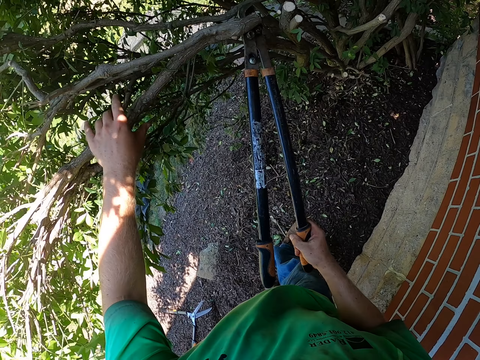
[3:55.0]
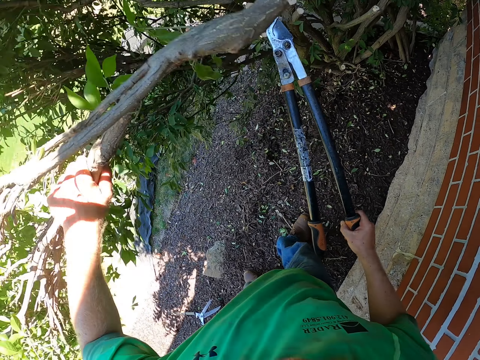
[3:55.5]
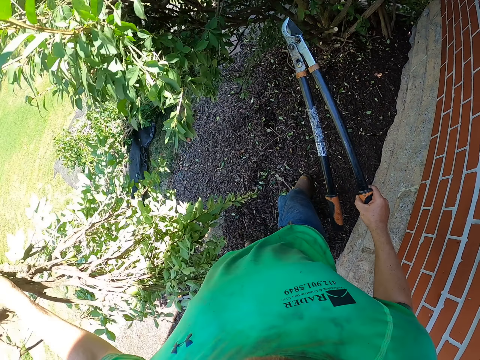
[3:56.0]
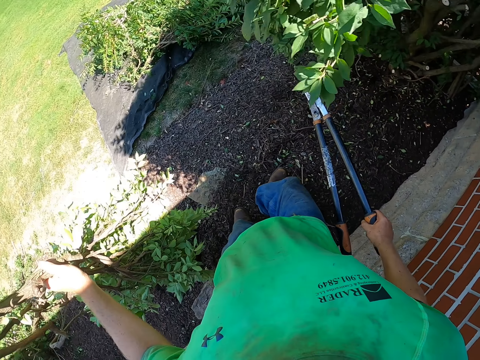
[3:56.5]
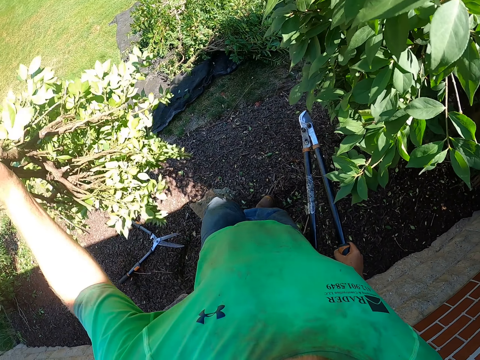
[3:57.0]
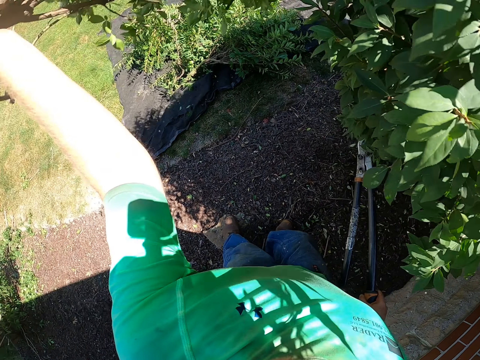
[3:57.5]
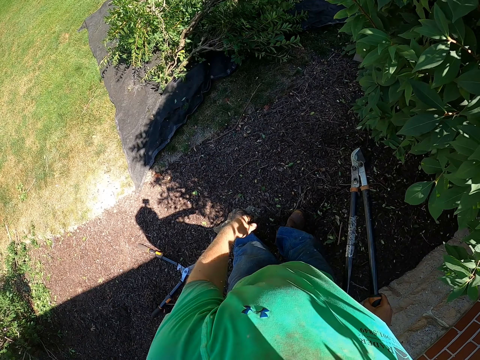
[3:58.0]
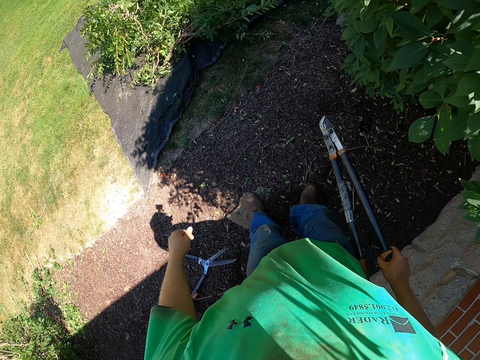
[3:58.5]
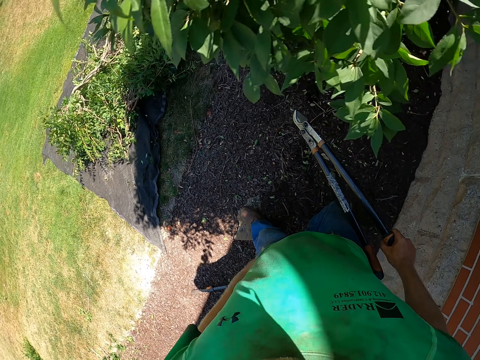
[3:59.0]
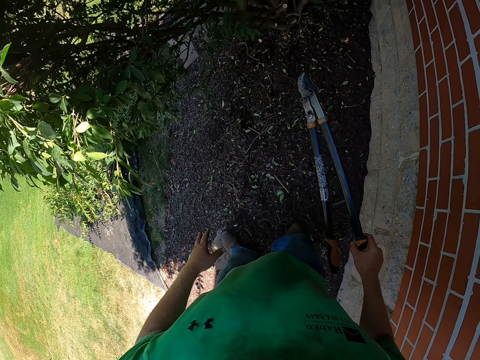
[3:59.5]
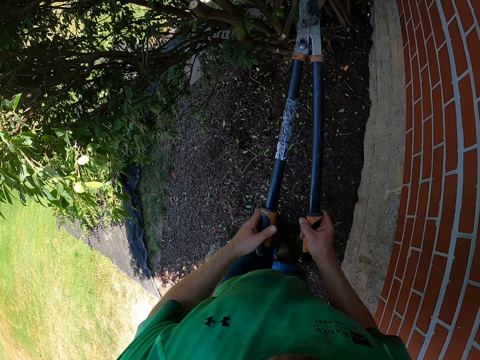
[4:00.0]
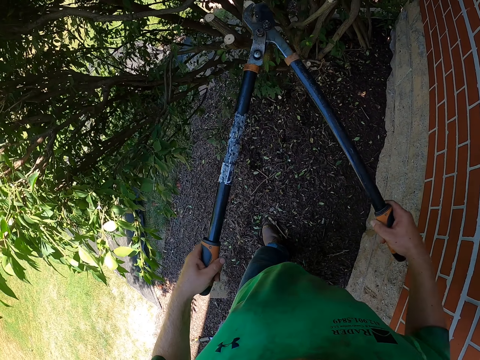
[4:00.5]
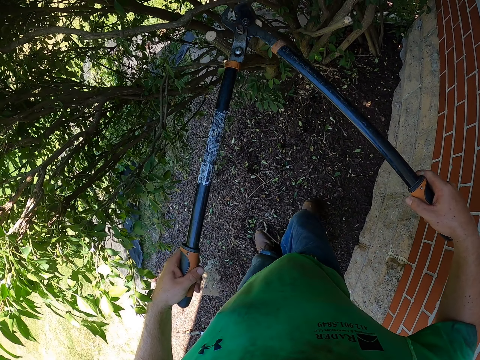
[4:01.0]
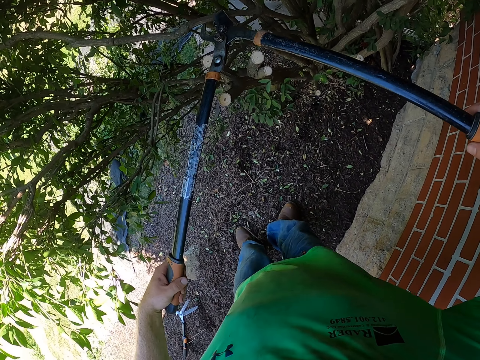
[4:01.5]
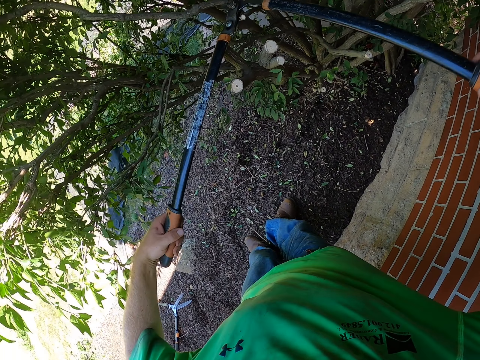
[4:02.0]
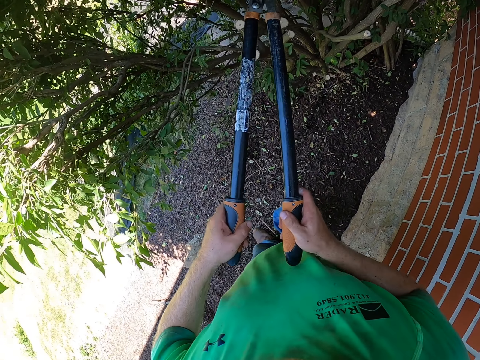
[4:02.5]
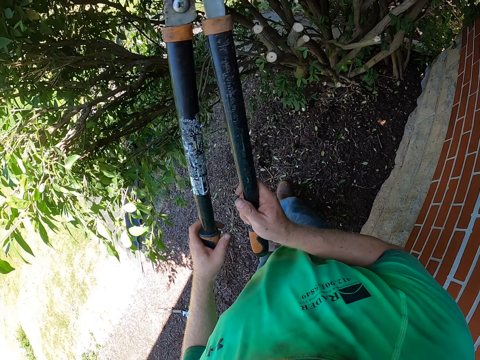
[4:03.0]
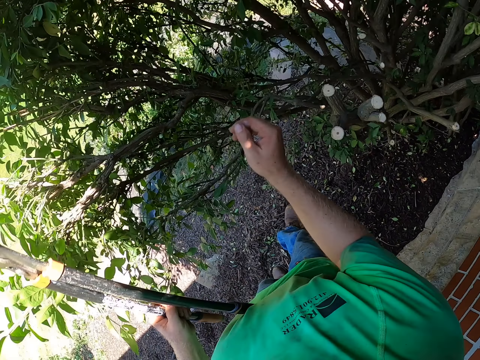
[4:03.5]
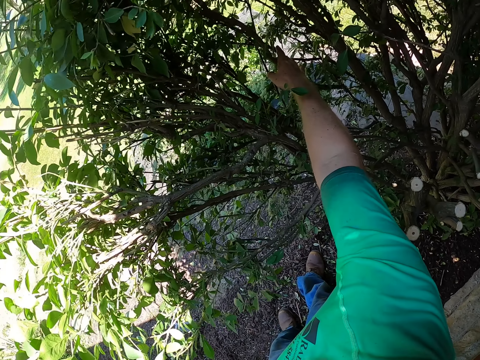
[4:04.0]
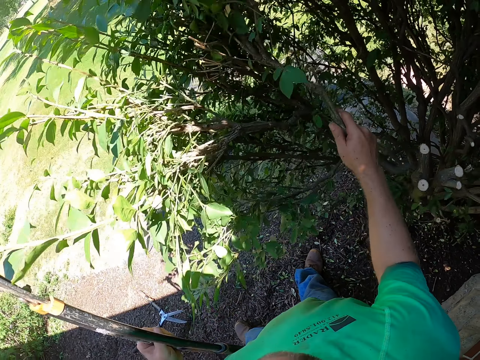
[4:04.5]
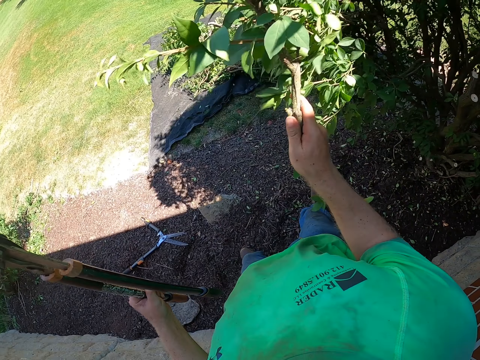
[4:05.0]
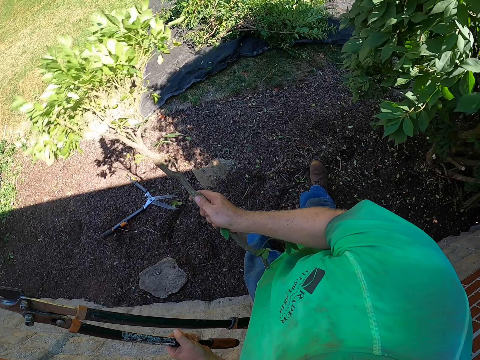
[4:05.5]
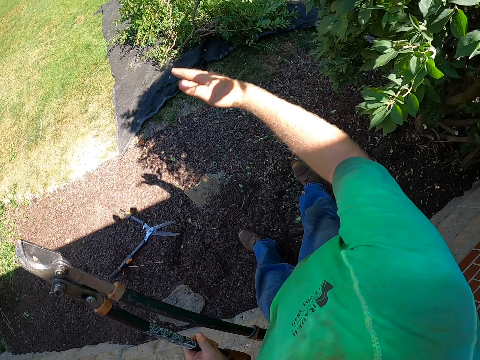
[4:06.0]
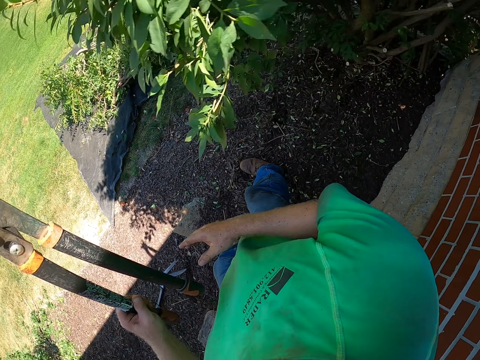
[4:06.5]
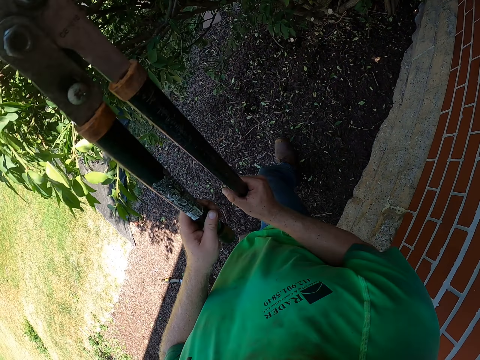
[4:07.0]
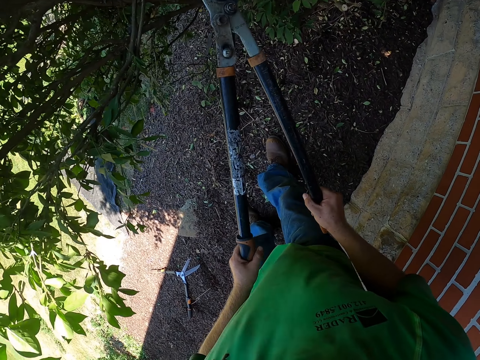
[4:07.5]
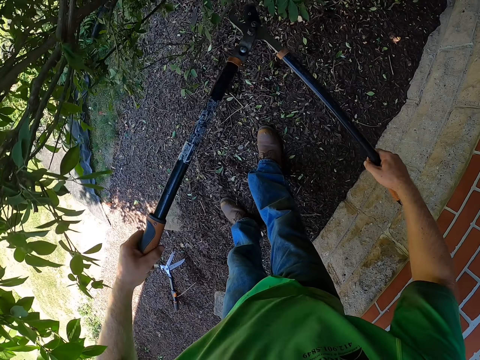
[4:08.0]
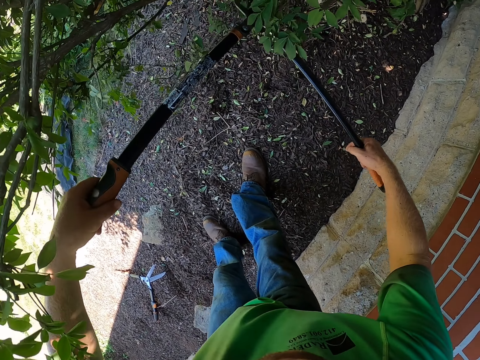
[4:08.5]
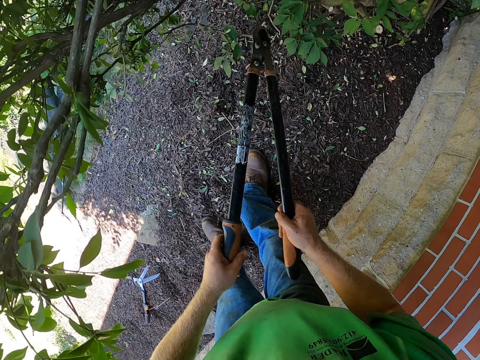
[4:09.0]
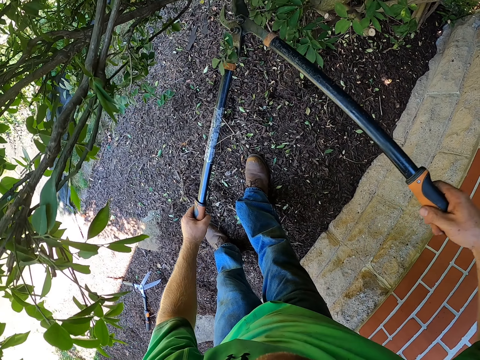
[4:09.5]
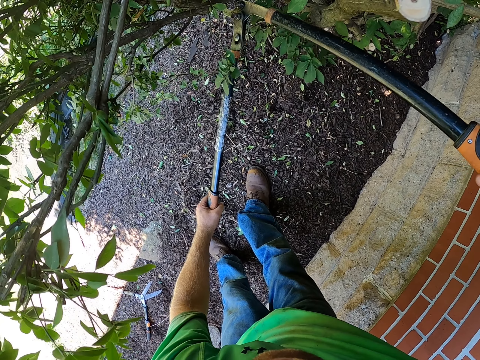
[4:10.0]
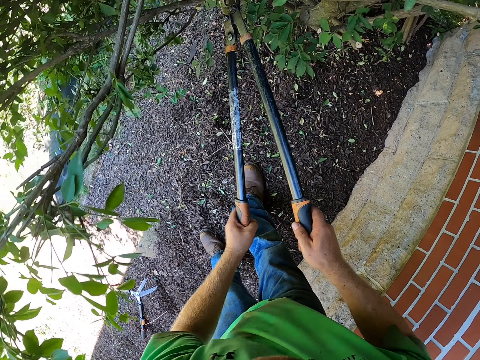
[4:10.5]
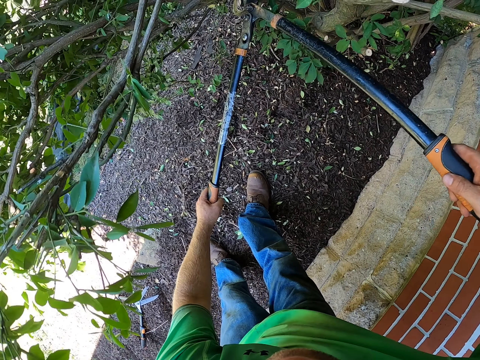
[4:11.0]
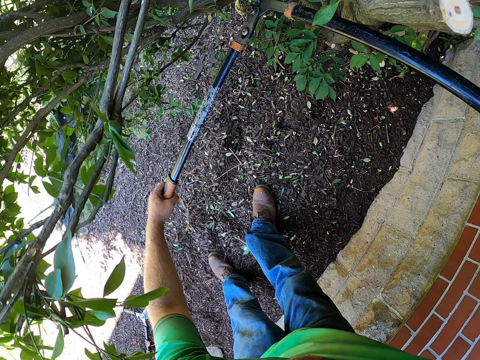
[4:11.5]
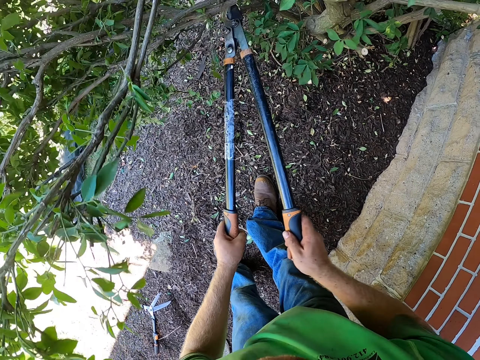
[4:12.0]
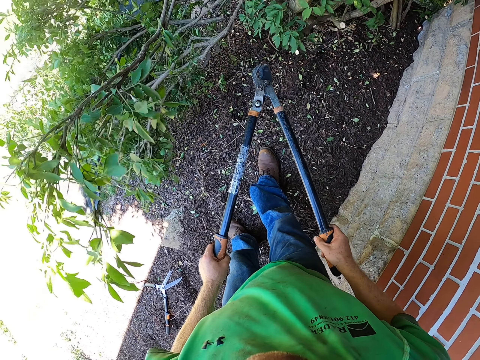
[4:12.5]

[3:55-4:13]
The camera wearer takes the tree branch. He throws the branch of the tree in his right hand on the net on the floor. He cuts a branch of the tree plant with the garden shear with both hands. He takes the tree branch. He throws the branch of the tree in his right hand on the net on the floor. He cuts a branch of the tree plant with the garden shear with both hands. He cuts a branch again.

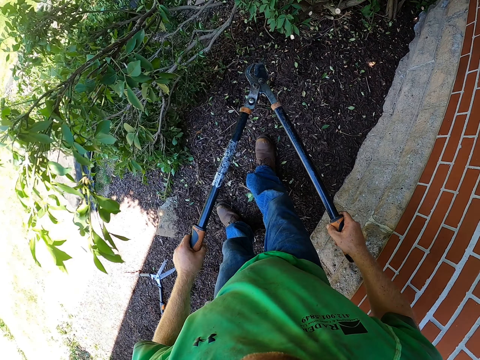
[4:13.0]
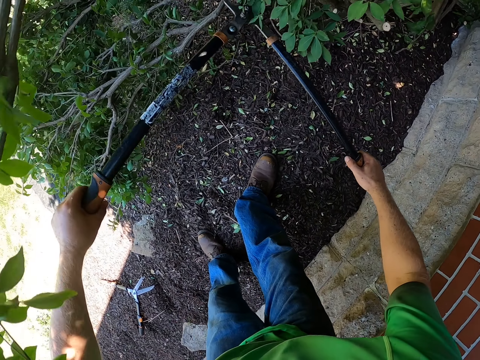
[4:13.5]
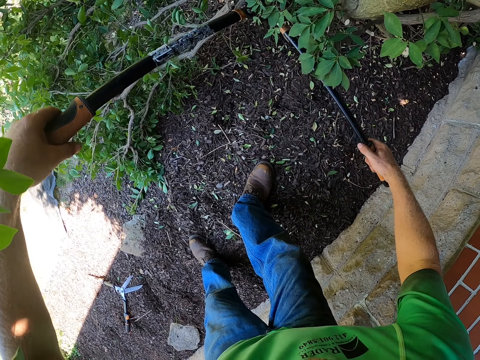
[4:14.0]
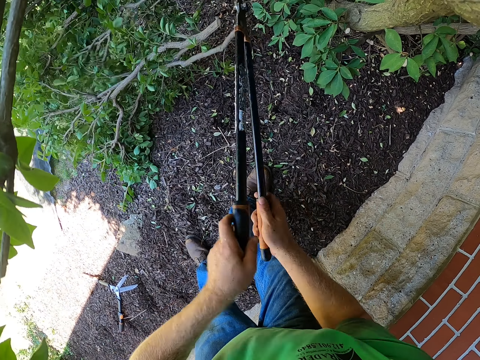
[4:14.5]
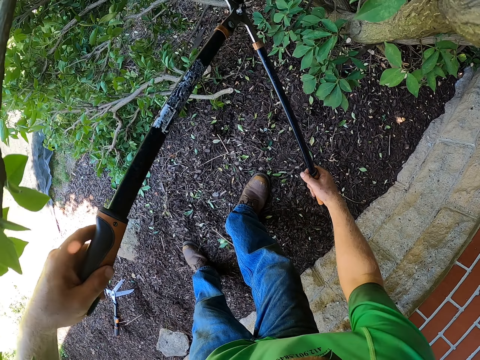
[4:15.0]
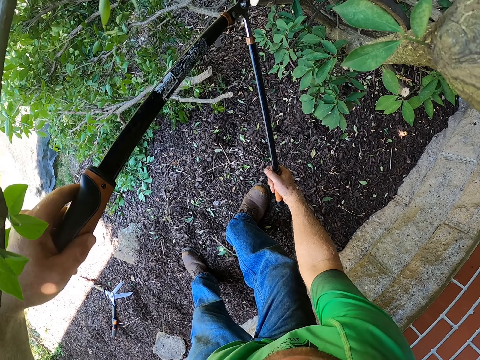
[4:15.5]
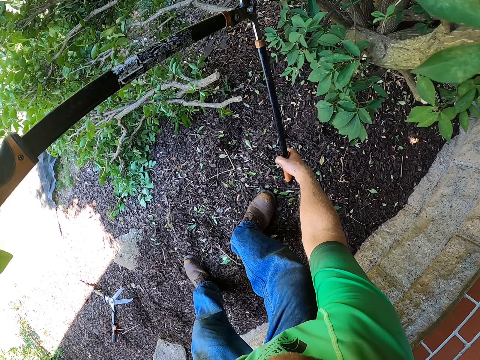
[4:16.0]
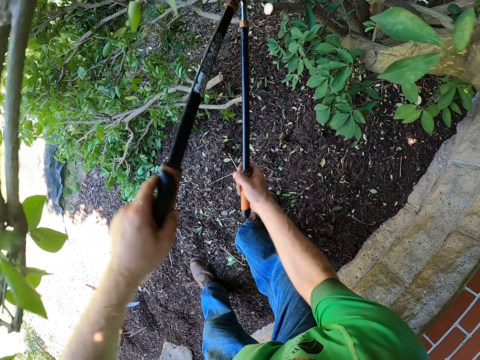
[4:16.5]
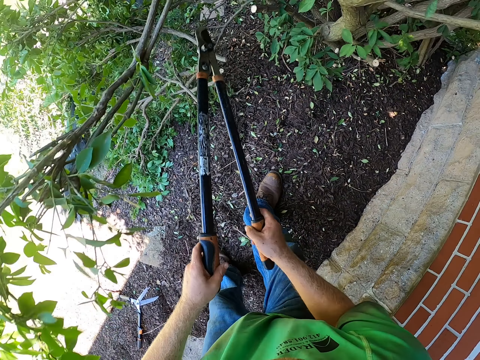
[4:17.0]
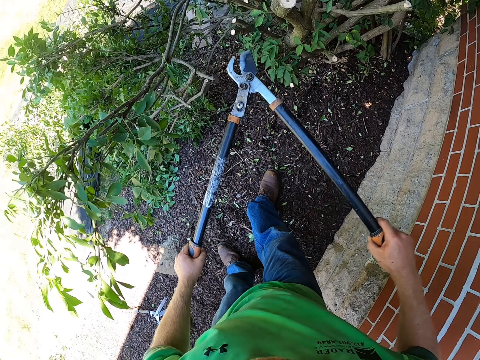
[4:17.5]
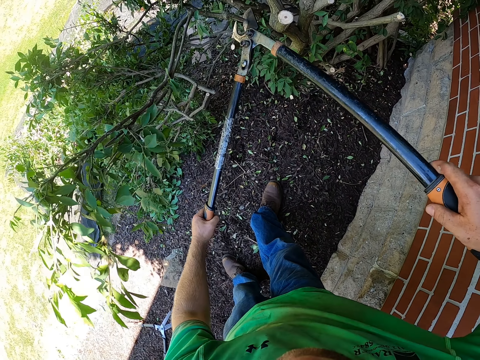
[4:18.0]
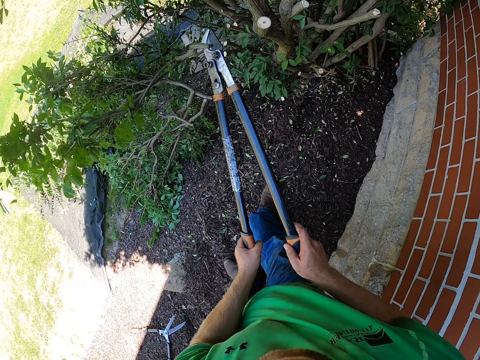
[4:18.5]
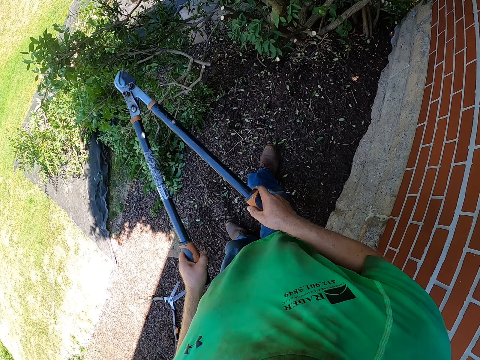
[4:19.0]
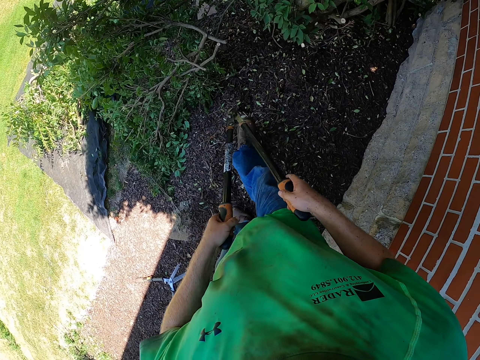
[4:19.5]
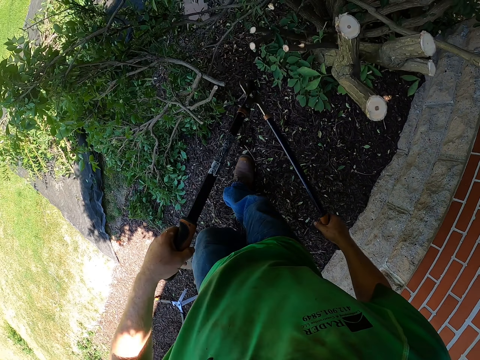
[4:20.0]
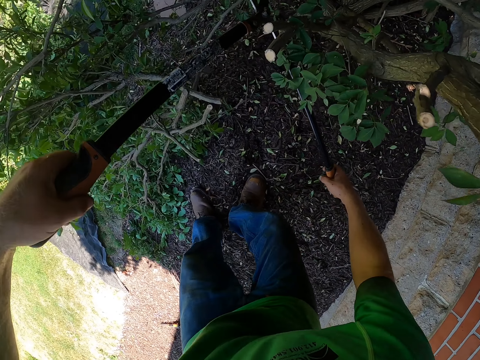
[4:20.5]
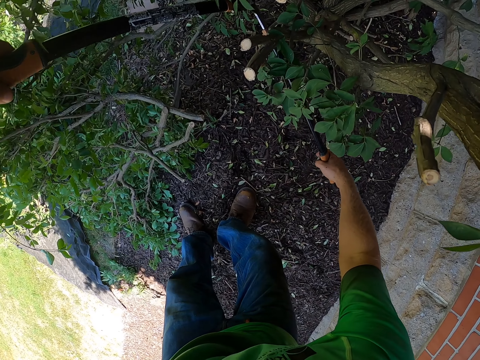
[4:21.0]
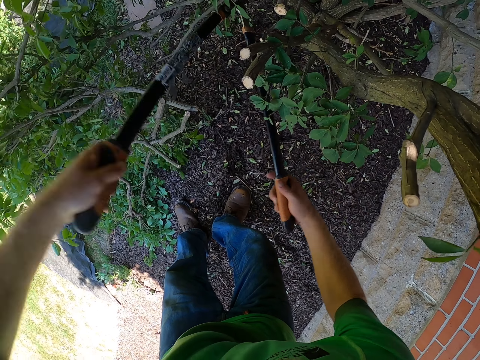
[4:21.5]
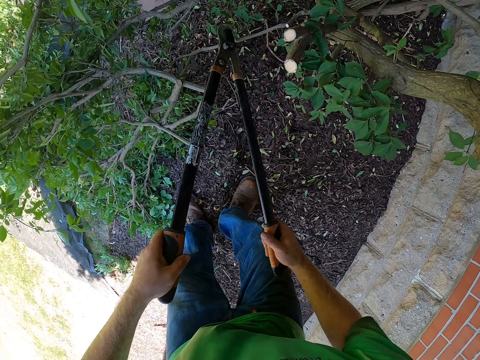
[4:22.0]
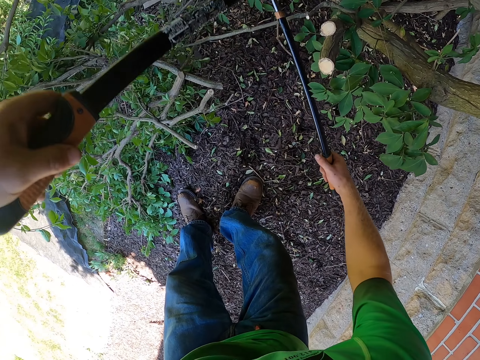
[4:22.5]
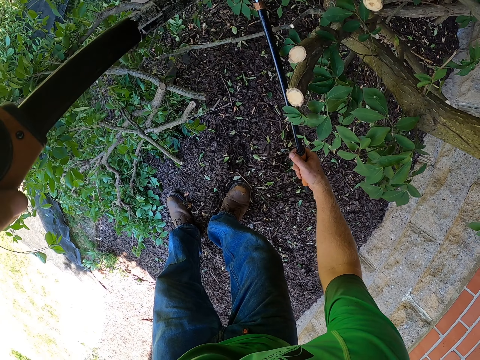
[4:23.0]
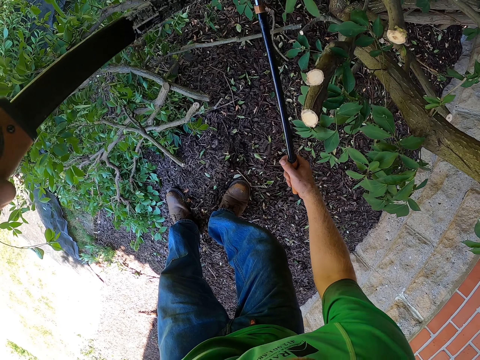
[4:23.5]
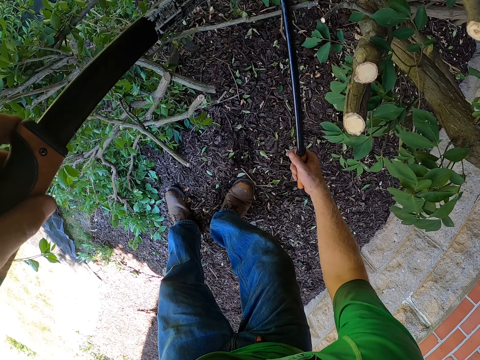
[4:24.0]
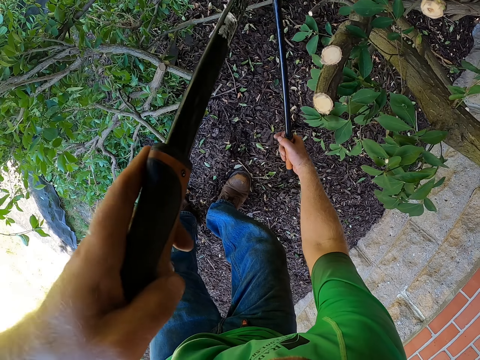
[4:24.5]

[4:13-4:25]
The camera wearer cuts a branch of the tree plant with the garden shear with both hands repeatedly.
